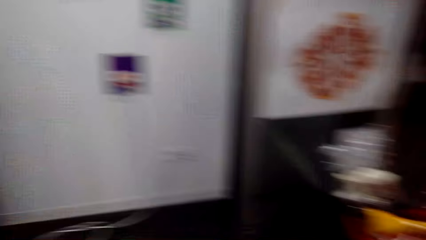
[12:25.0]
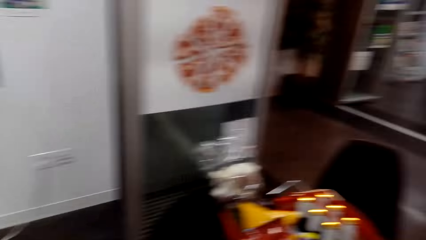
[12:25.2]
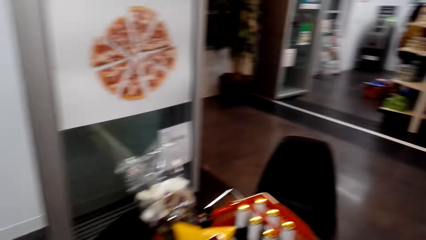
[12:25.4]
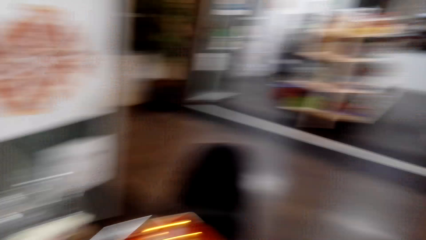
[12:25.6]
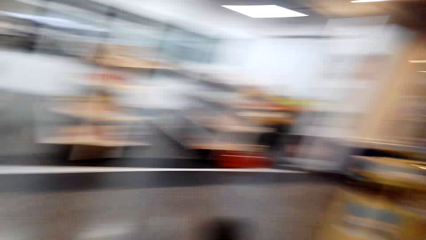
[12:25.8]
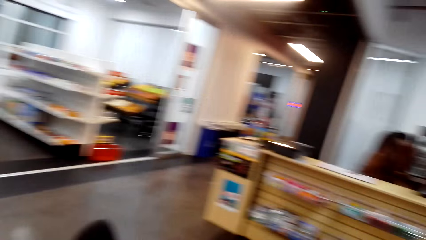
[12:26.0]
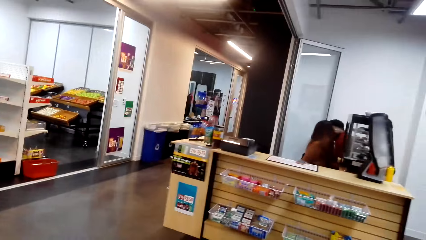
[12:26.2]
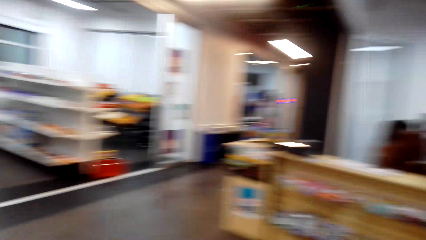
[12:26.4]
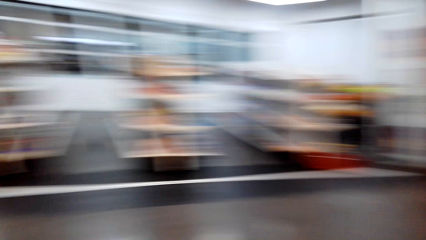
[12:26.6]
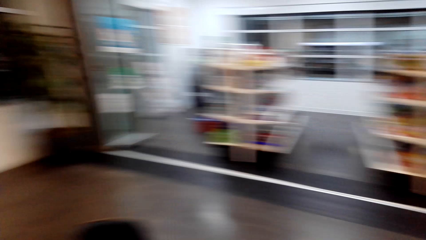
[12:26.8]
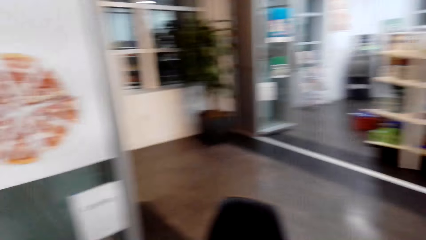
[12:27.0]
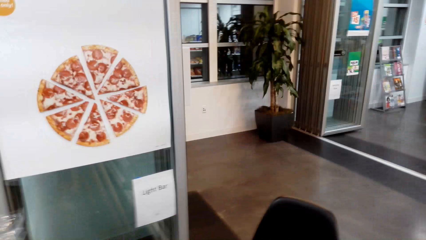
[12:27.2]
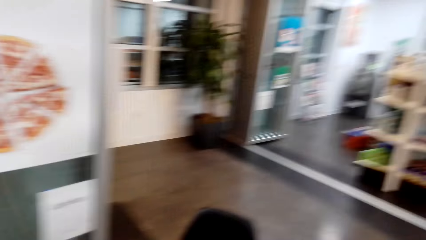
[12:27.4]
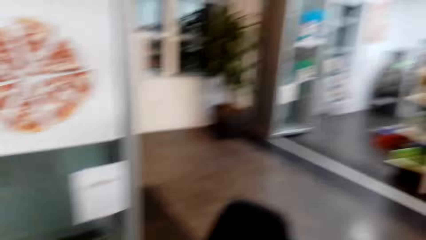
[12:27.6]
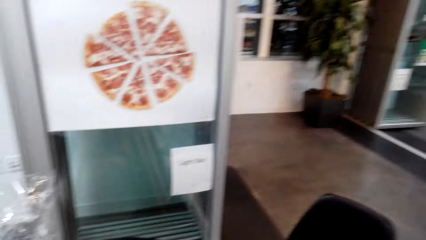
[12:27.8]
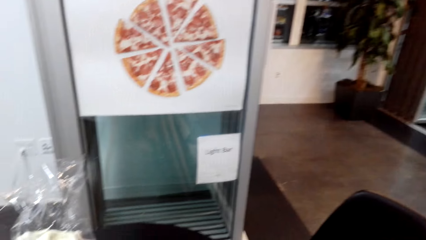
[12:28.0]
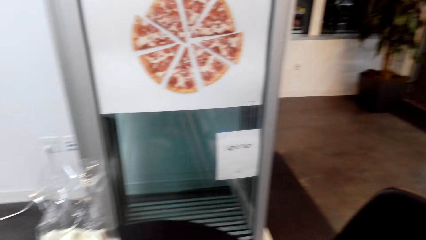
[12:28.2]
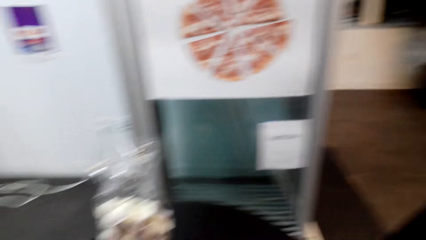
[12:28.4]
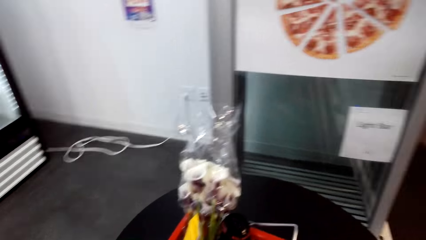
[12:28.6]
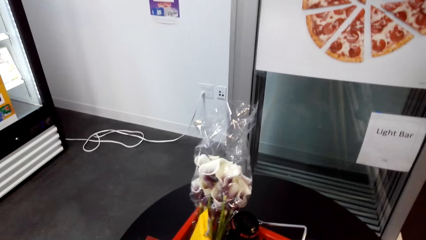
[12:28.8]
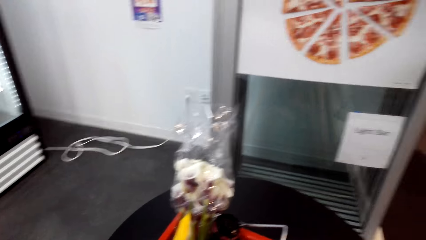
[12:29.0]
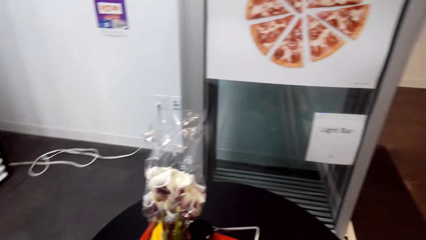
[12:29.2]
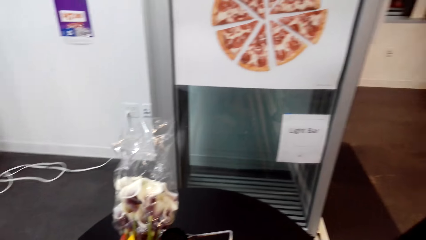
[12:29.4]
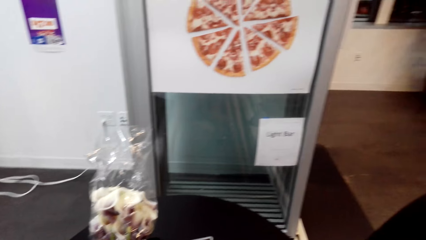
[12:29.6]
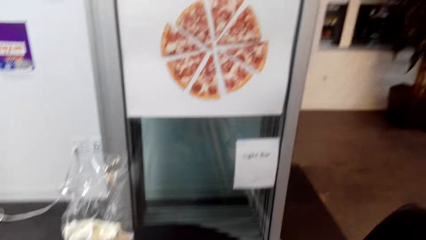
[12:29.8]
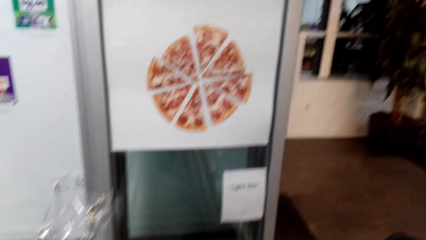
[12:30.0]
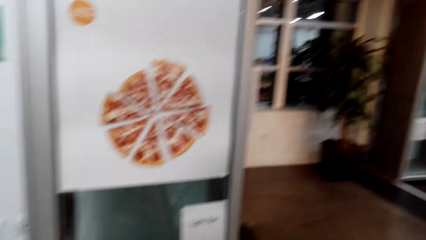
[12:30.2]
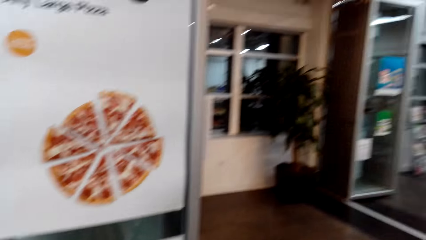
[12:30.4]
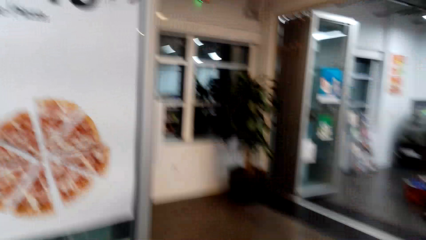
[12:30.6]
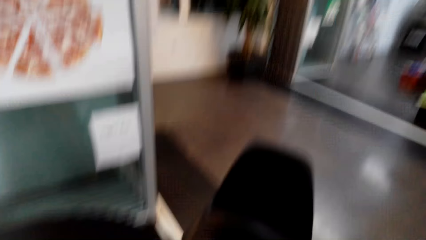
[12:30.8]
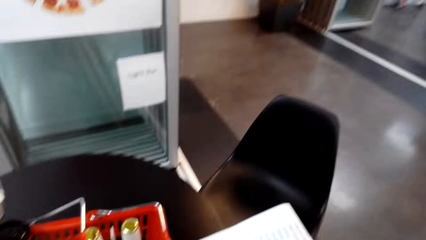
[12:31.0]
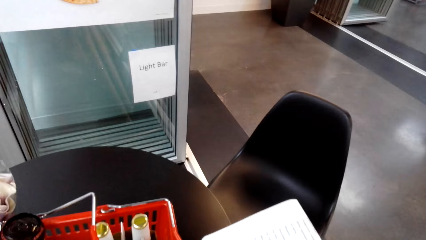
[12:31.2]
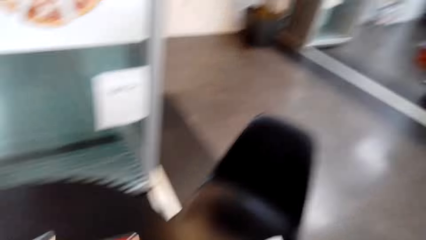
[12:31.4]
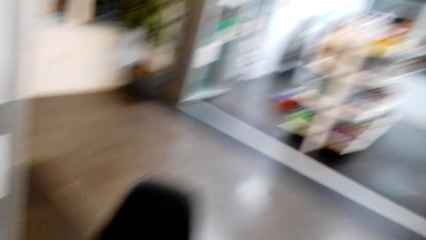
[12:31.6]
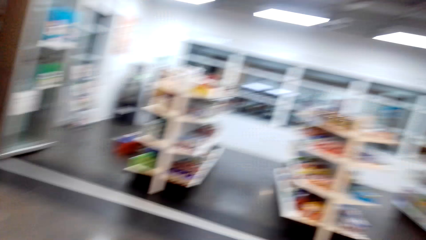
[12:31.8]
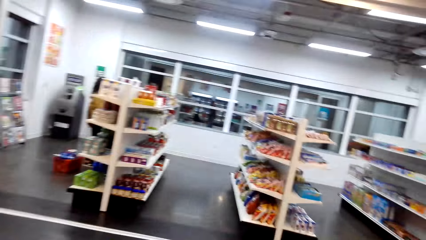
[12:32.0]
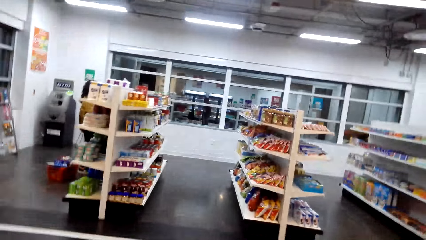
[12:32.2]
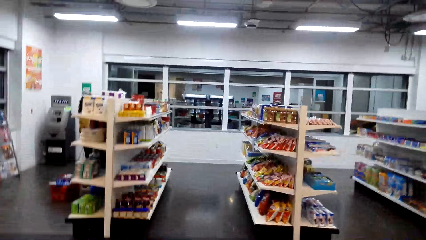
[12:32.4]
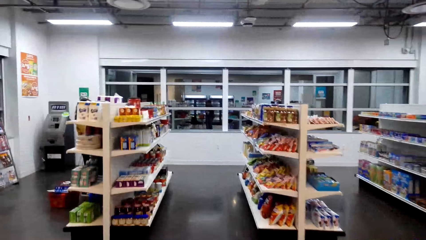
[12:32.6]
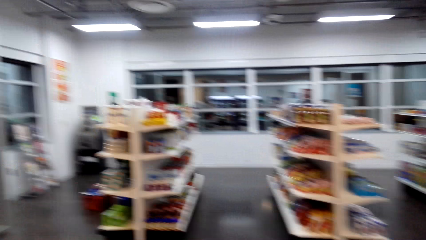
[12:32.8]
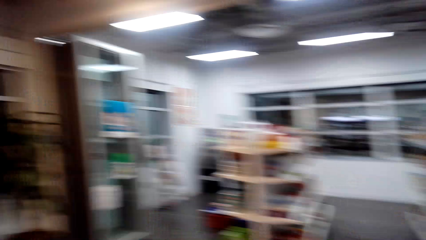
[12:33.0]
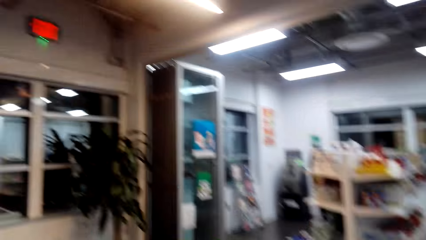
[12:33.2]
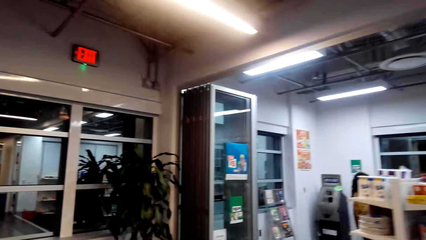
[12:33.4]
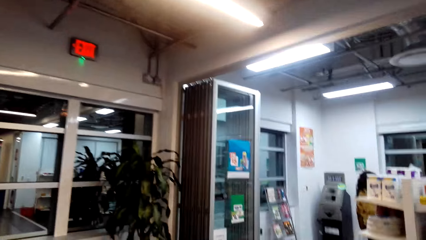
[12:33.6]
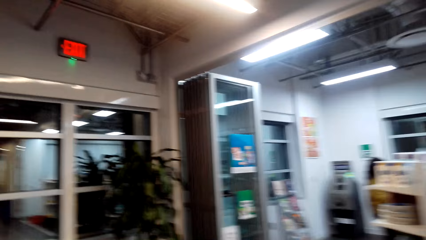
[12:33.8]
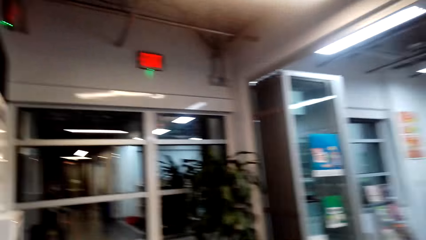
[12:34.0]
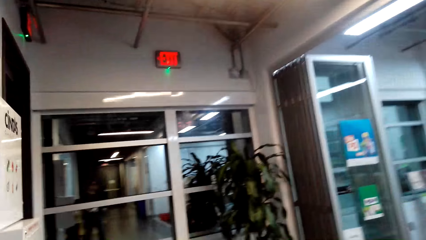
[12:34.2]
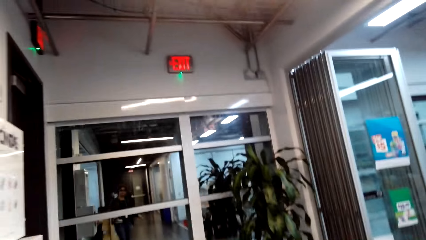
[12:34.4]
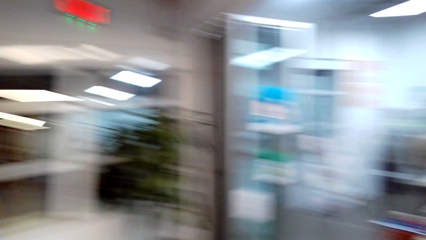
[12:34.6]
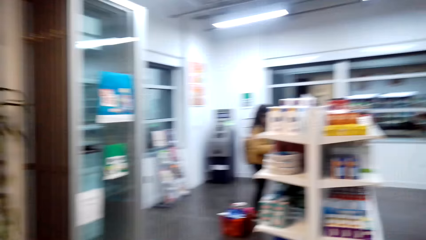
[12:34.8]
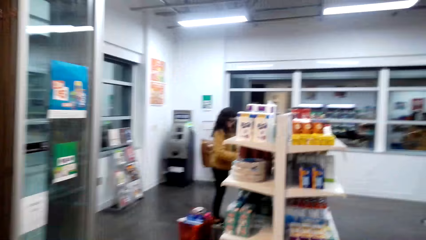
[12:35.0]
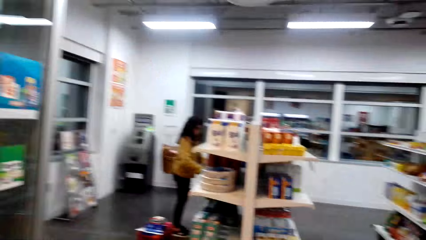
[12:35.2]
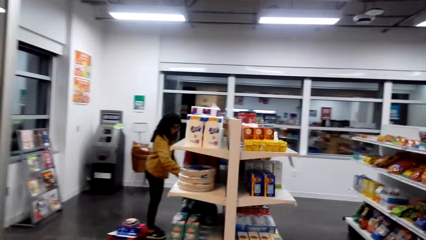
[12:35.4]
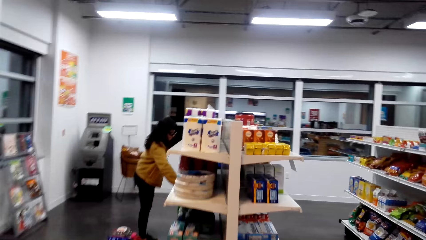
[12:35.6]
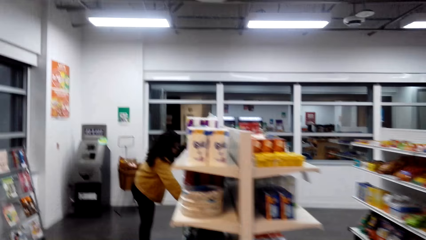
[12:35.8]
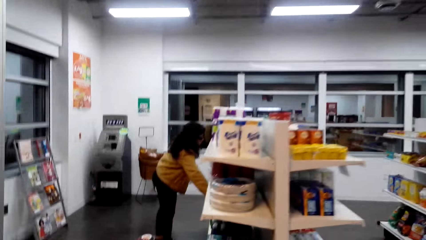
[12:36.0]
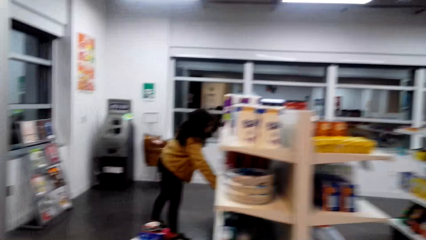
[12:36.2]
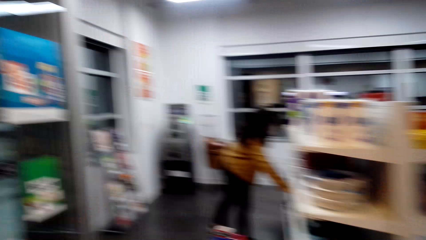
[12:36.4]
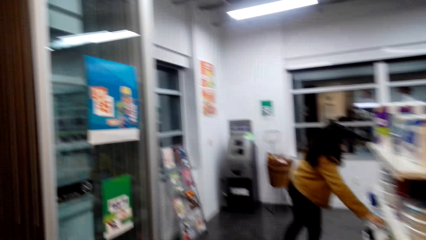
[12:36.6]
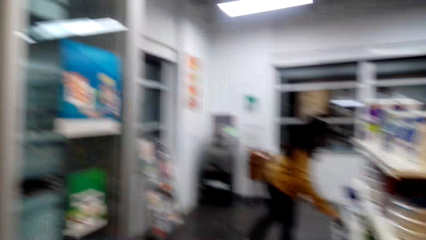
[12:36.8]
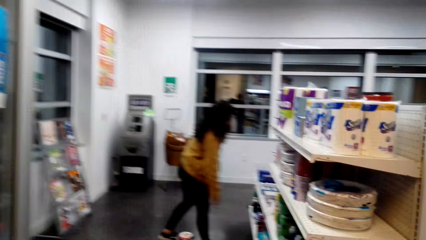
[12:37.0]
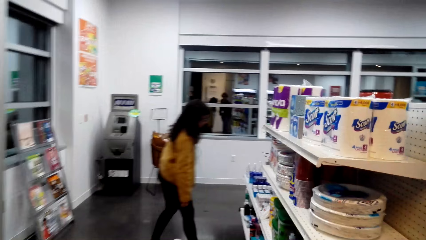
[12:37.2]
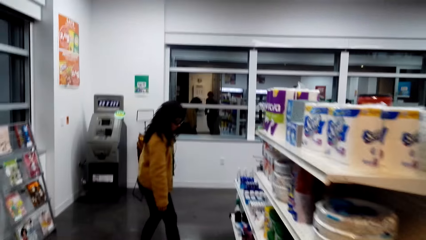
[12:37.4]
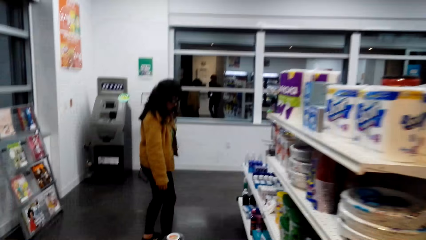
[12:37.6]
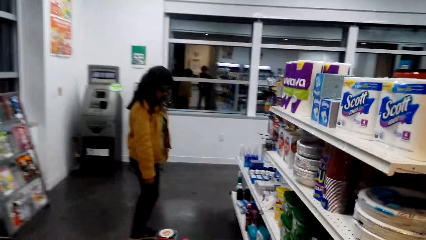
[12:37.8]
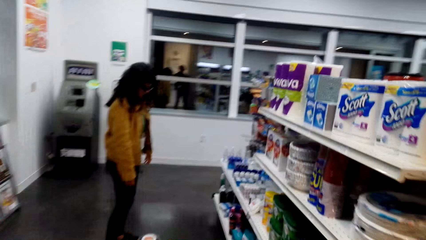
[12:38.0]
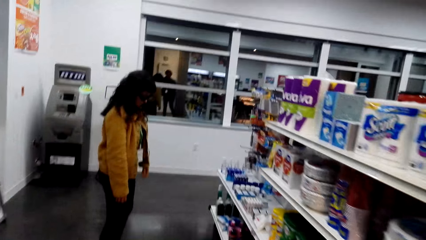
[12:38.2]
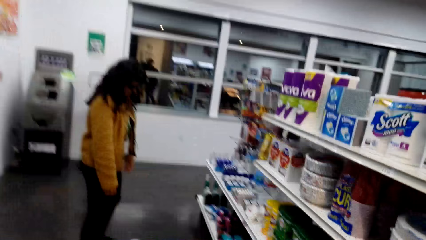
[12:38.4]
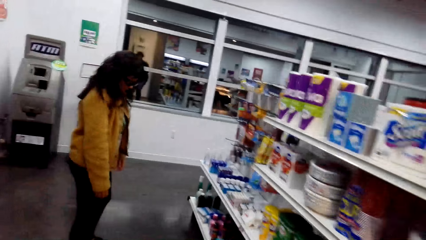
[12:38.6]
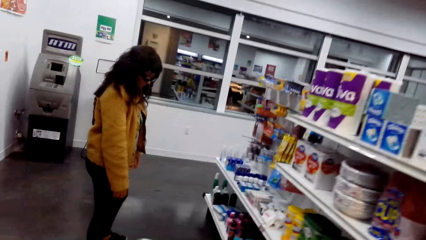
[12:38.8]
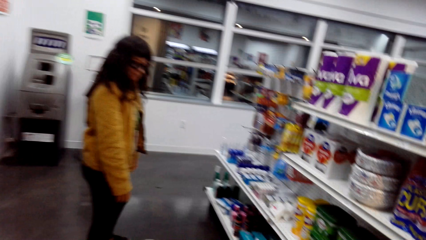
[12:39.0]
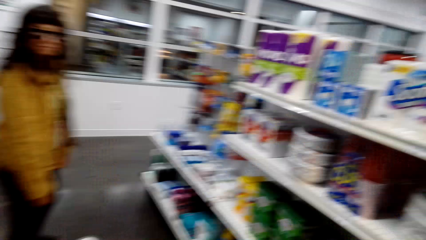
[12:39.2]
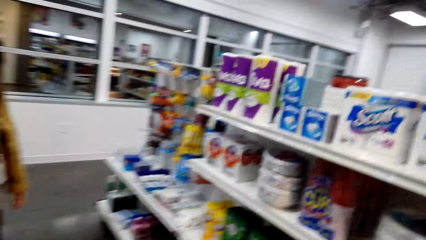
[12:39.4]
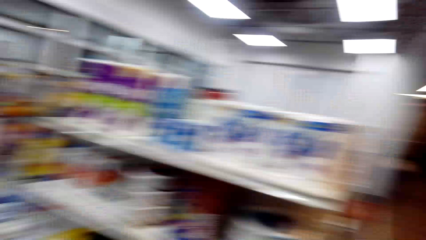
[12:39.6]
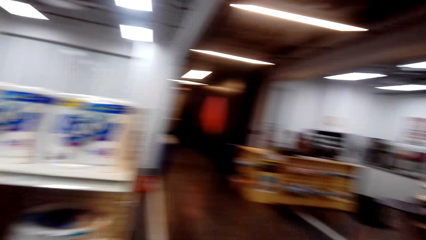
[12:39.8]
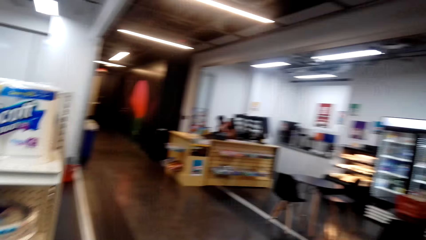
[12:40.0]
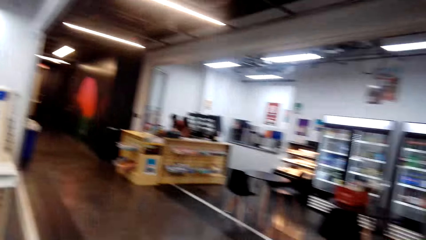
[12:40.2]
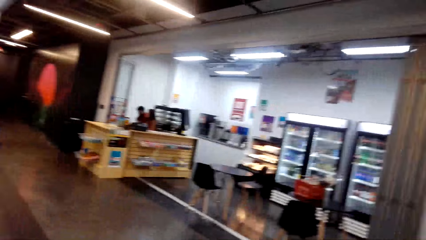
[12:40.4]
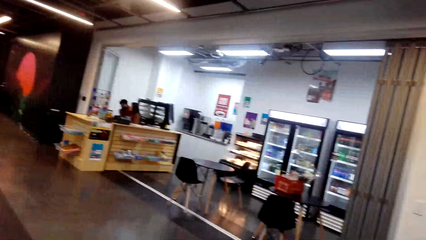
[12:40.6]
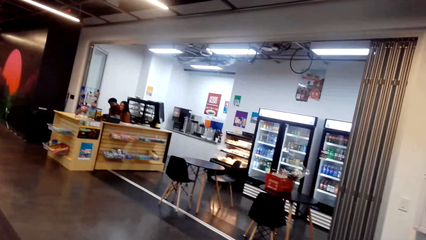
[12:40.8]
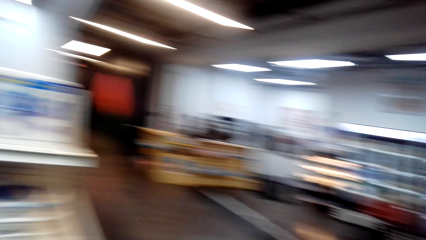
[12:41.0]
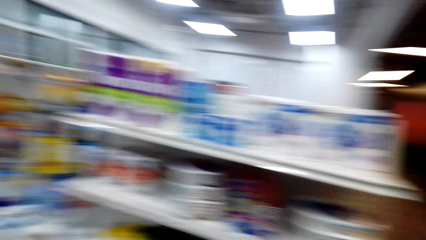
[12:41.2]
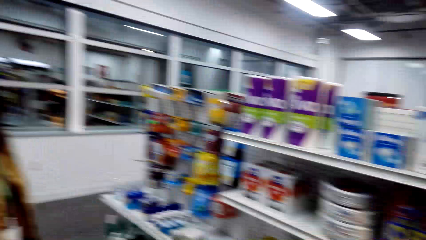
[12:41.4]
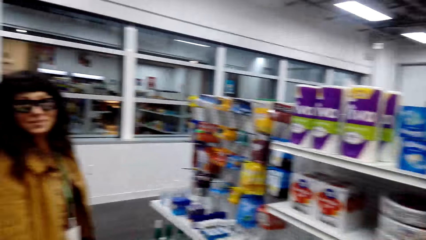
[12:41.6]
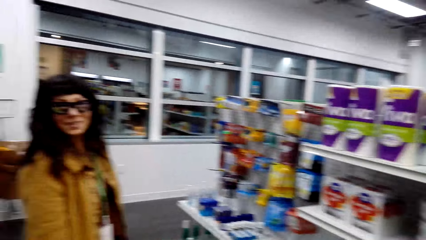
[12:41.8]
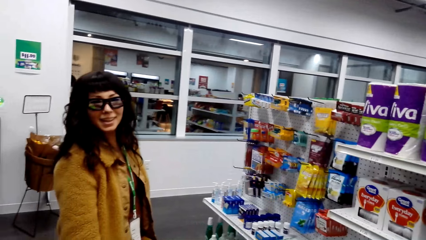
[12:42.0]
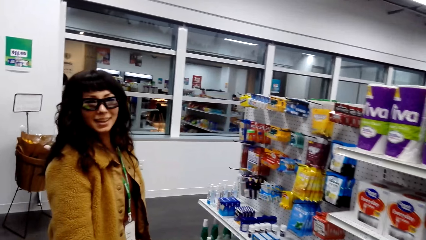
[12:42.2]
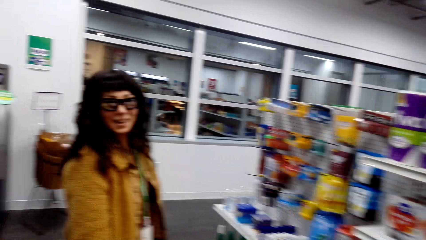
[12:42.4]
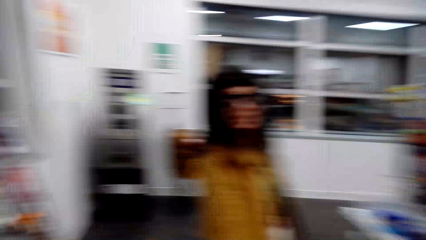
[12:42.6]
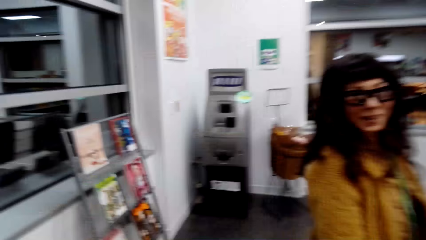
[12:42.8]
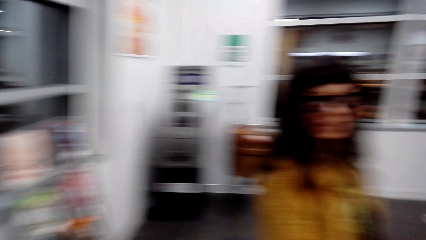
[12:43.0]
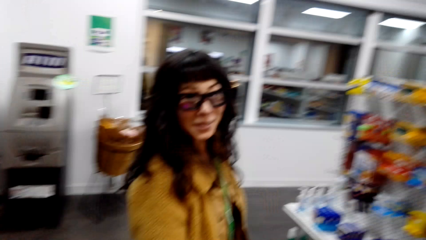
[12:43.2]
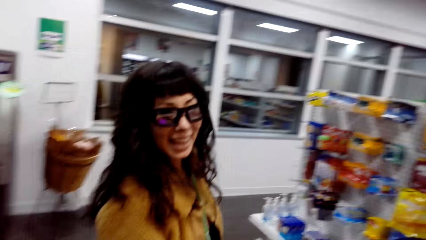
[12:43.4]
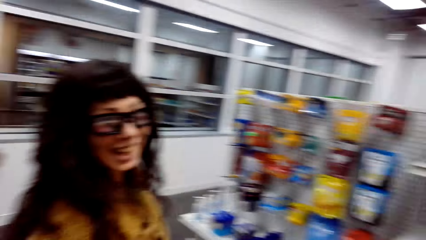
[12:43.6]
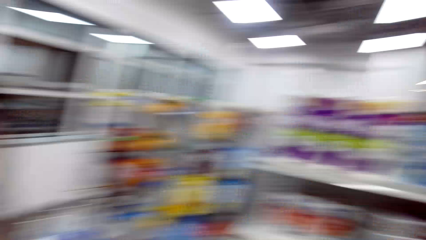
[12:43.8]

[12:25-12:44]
The camera wearer walks around. A person picks things. The camera wearer talks to the person. The person talks to the camera wearer.
